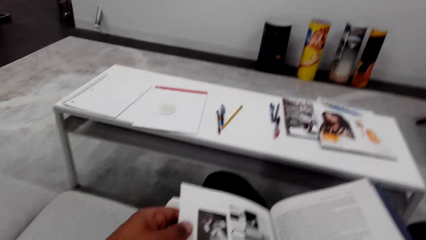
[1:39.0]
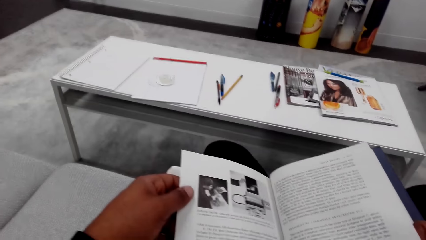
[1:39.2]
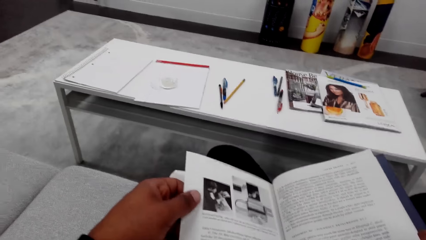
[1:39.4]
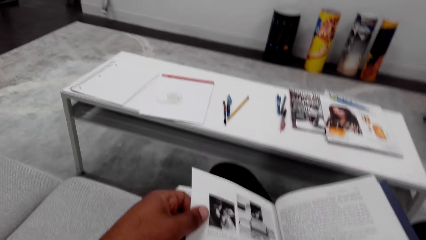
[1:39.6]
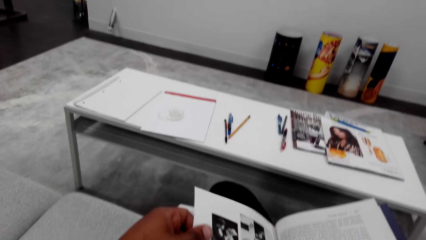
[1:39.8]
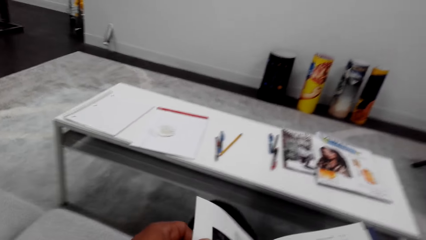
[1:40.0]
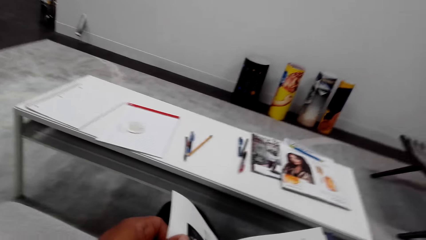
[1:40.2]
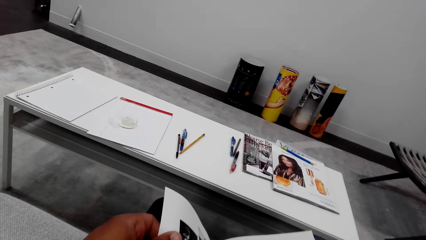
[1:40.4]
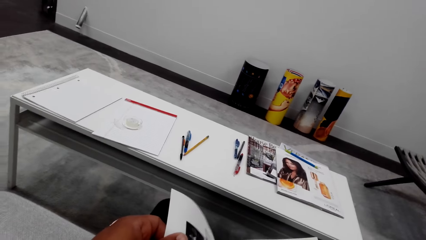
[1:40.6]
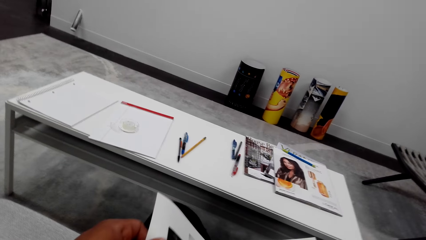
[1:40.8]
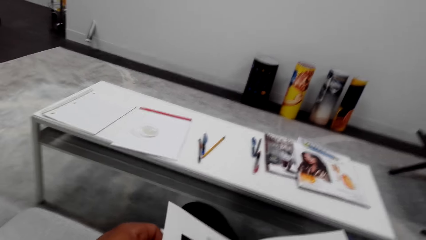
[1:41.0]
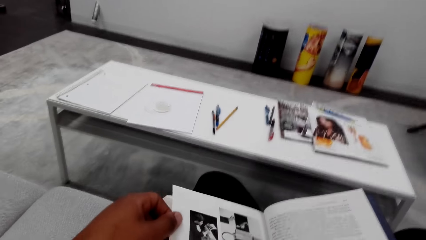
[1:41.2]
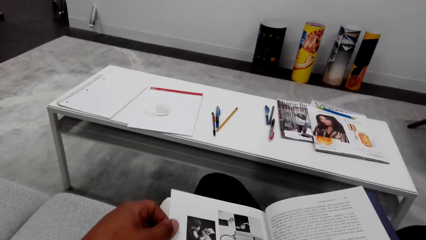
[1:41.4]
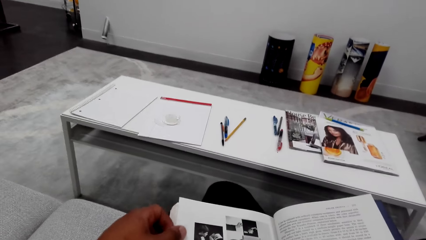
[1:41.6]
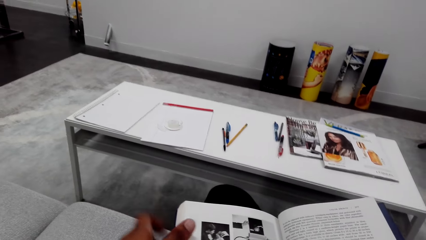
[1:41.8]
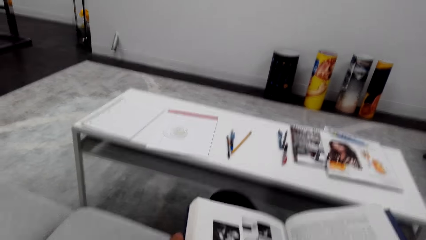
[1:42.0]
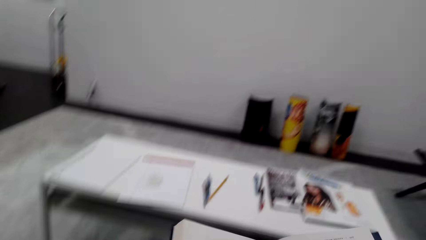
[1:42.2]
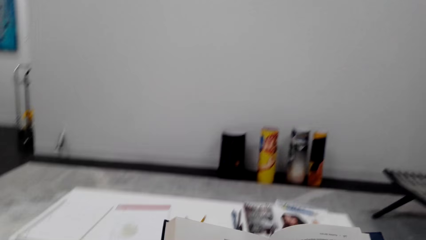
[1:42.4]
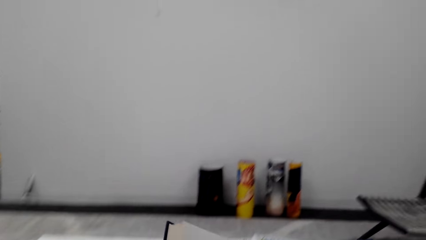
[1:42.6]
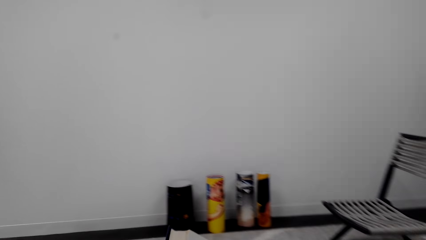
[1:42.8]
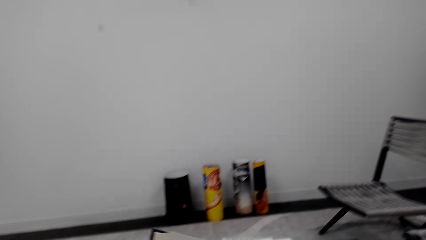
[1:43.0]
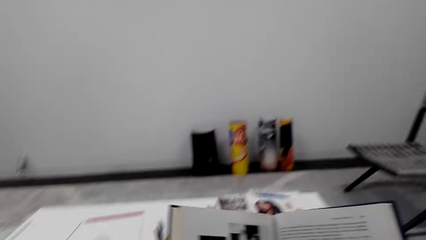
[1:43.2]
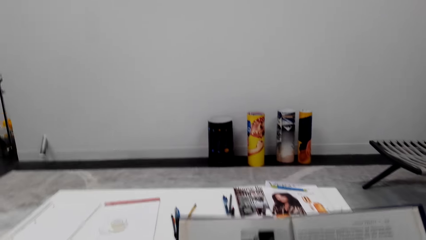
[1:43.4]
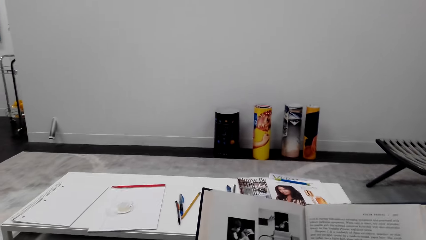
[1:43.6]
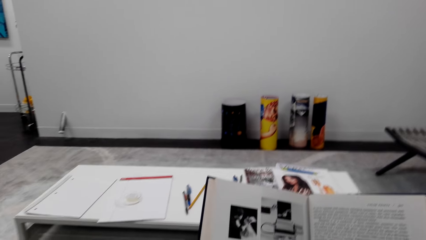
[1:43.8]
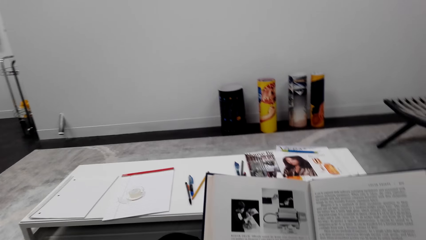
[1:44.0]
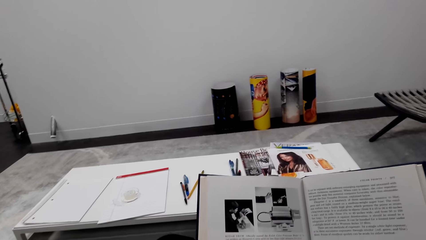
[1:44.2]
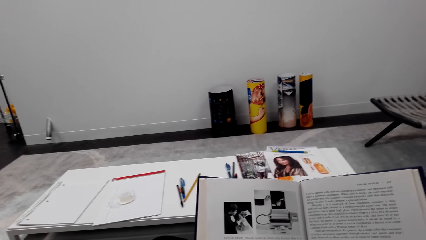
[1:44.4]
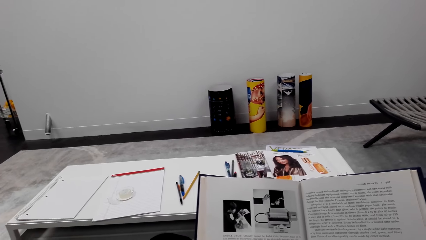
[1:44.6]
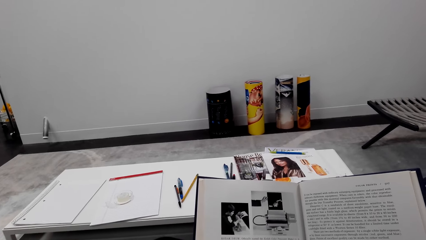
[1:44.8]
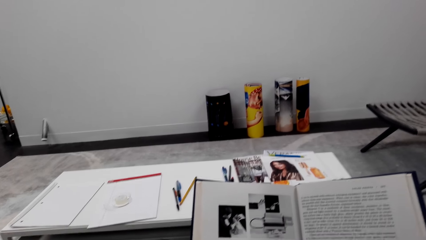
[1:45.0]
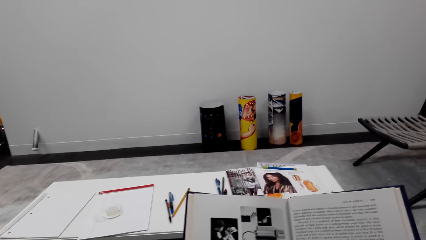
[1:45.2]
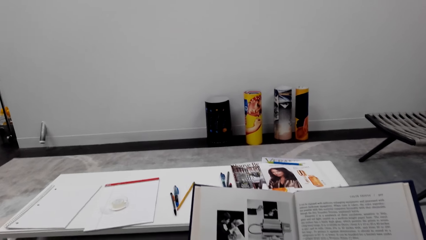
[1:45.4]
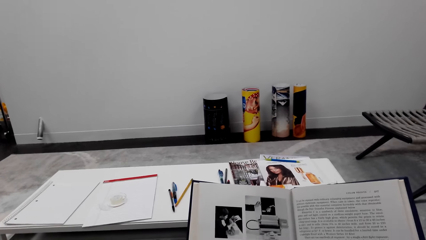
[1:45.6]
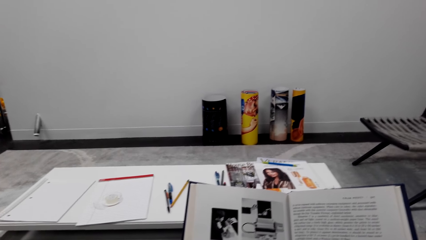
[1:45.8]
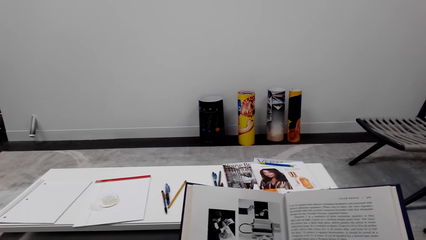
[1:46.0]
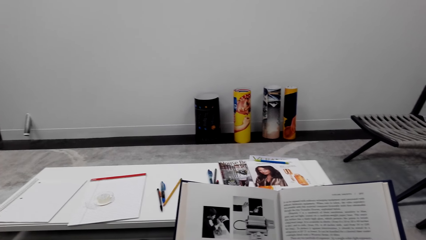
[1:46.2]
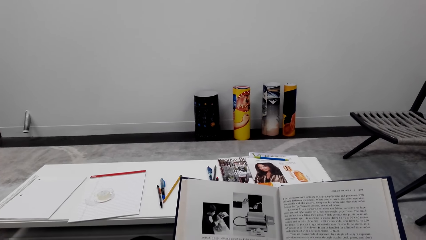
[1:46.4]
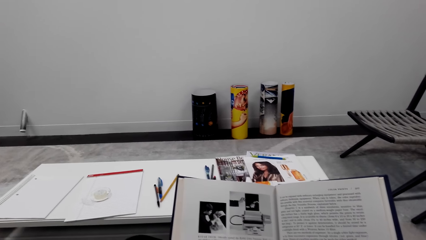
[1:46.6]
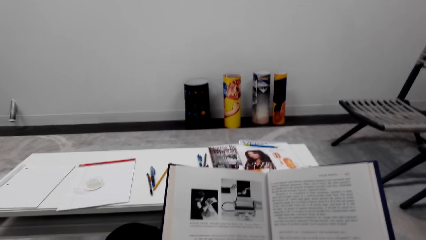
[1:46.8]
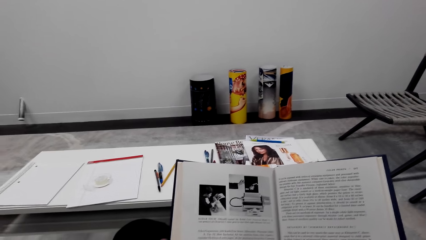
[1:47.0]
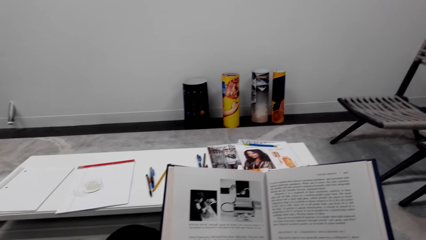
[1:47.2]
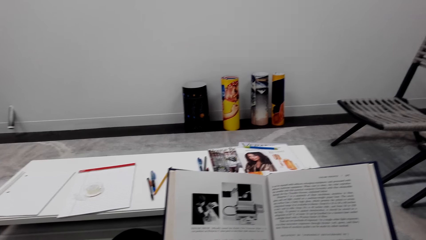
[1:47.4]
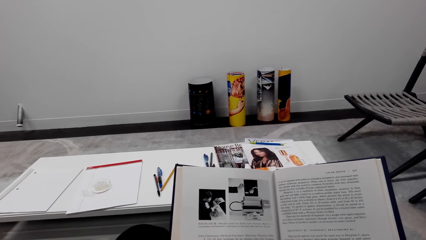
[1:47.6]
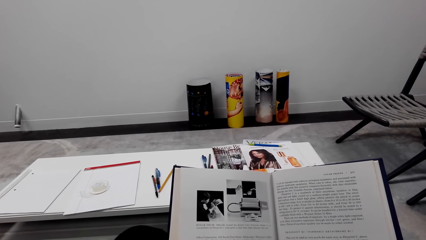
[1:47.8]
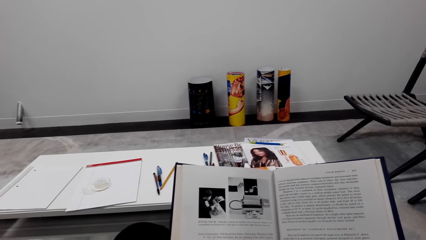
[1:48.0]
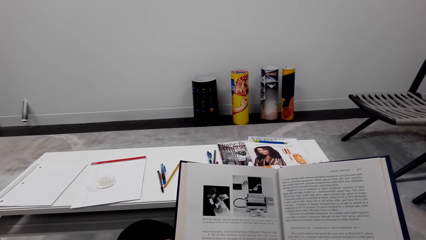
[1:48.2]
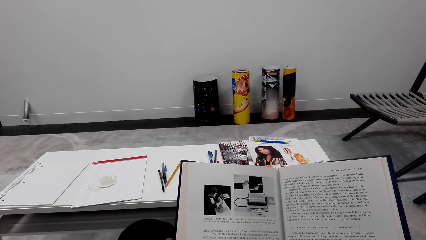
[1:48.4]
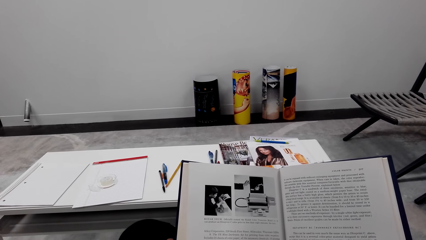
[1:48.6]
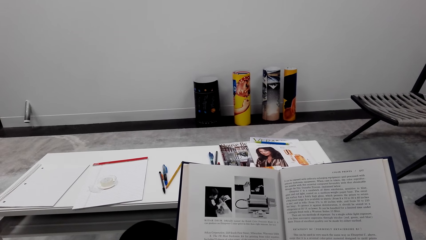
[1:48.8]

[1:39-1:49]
The camera wearer reads a book. They lift the book. They move the book. They read the book.

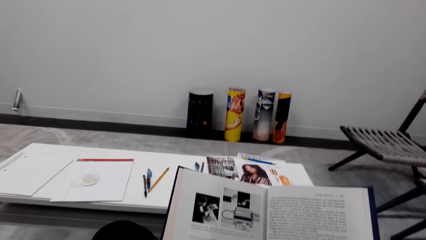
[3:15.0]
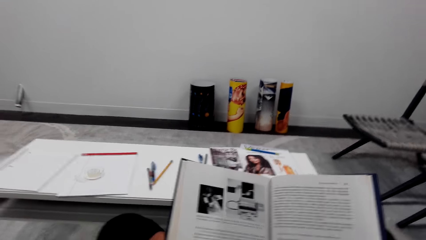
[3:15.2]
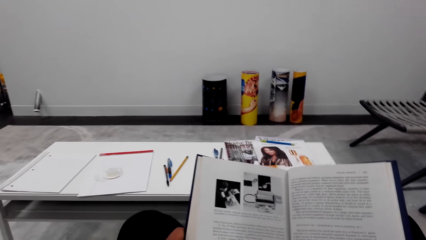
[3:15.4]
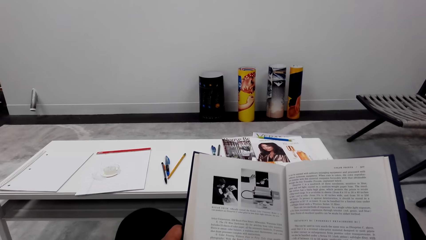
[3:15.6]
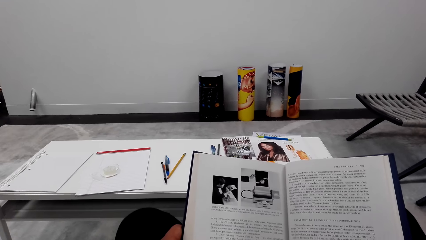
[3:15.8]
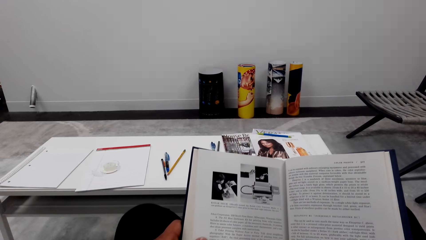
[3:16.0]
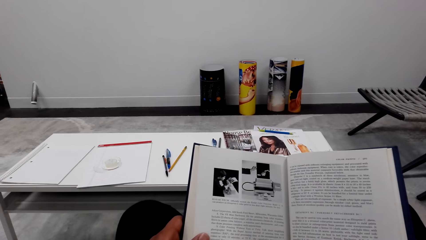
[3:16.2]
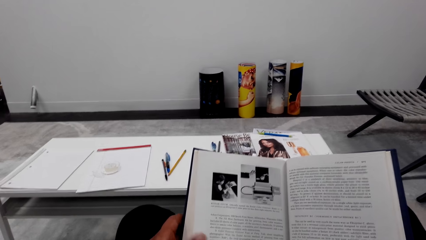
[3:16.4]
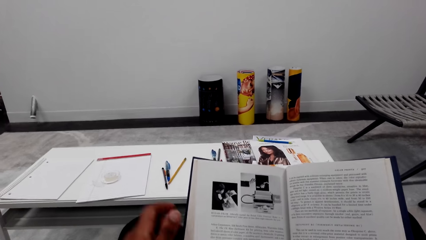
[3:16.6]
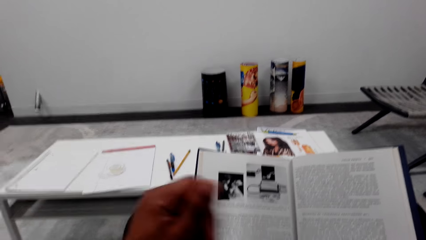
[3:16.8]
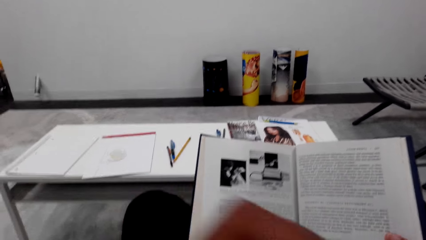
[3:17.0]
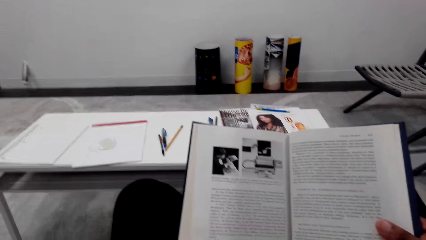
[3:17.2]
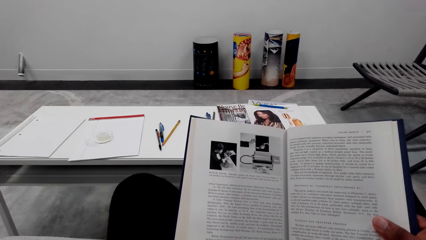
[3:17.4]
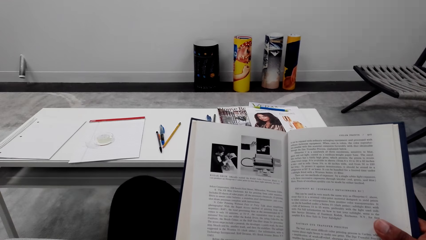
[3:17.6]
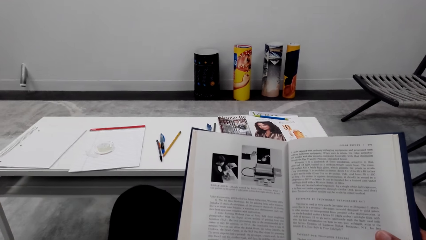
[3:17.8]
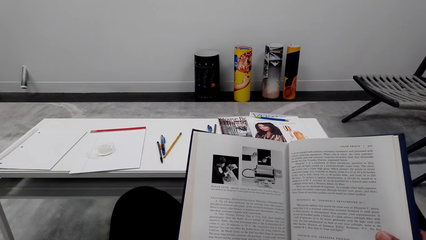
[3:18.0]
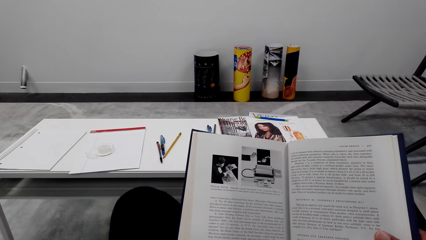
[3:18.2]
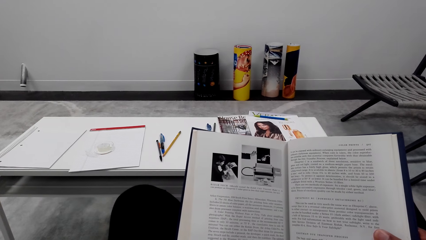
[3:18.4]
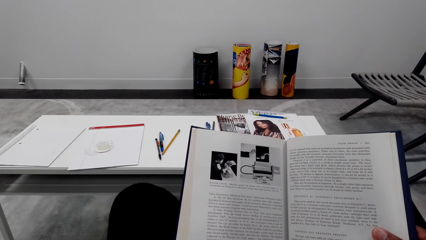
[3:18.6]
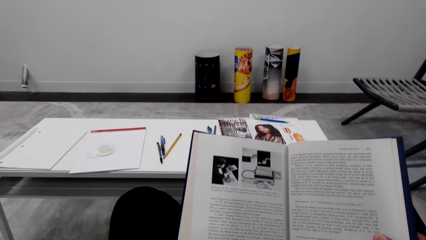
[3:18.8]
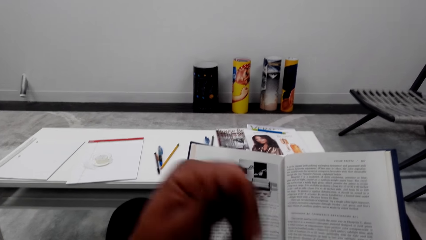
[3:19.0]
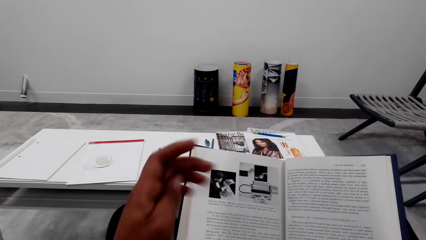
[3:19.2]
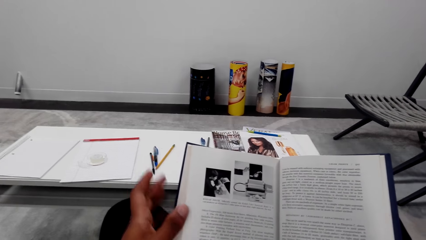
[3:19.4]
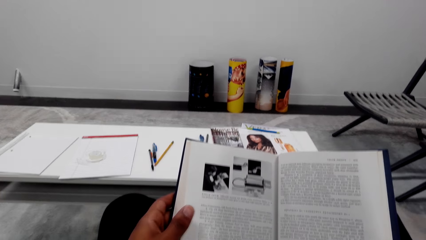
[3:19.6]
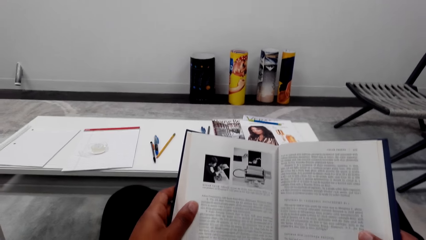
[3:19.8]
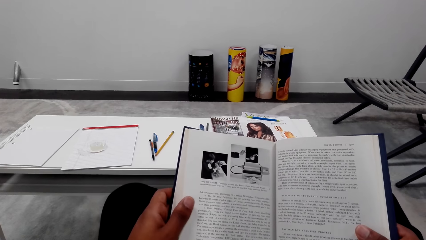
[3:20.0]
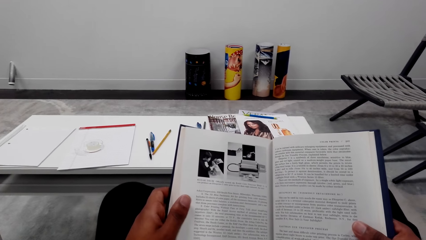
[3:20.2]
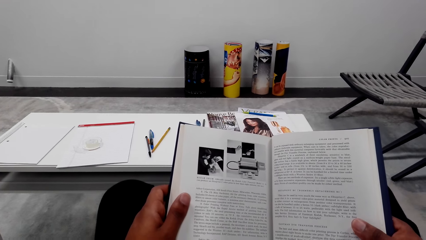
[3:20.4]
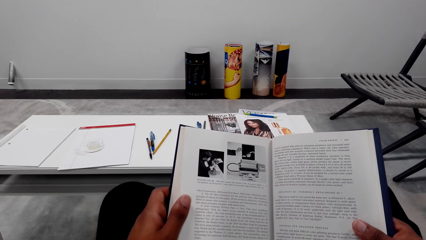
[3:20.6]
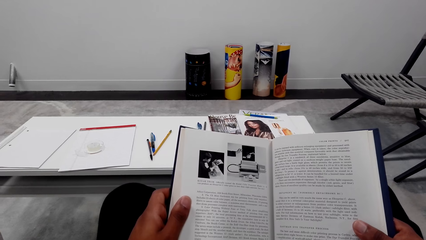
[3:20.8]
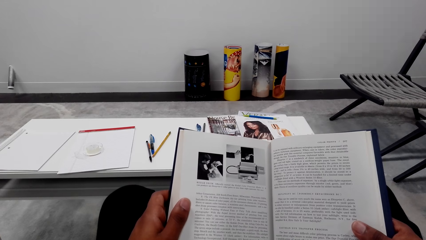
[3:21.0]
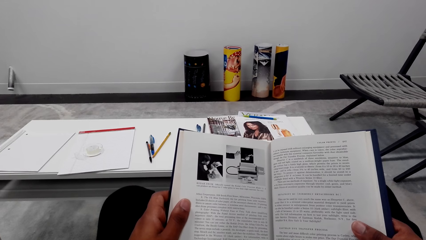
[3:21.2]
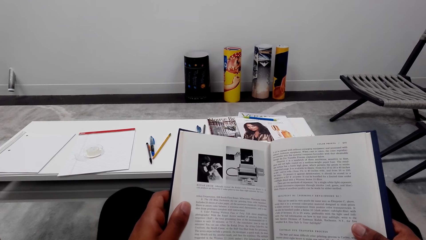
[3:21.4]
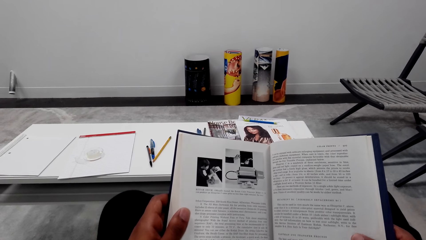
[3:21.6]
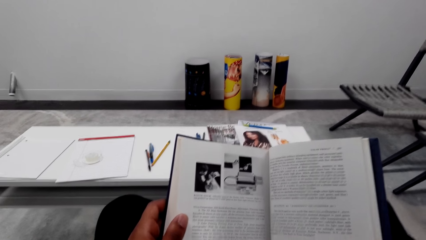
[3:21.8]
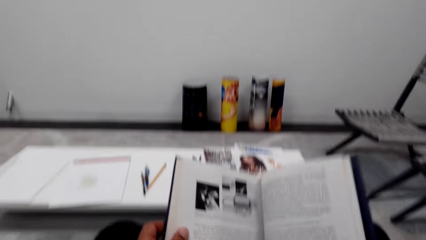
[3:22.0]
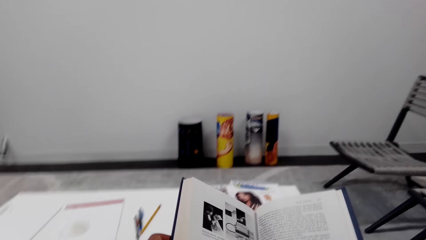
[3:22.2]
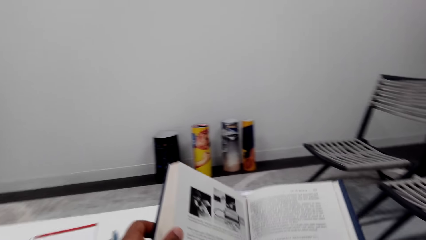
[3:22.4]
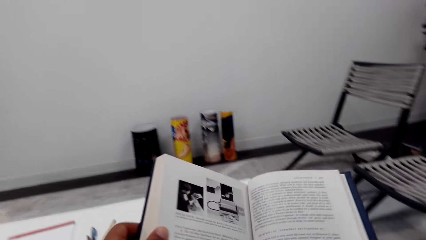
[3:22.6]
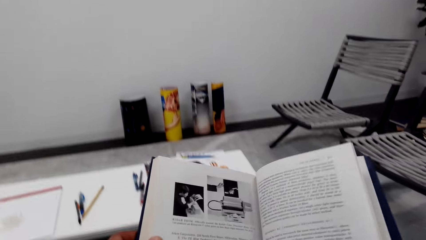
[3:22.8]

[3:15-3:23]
The camera wearer moves the left hand. They read a book. They move the left hand. They hold the book with both hands. They read the book. They lift the book and move the book on the hands.
